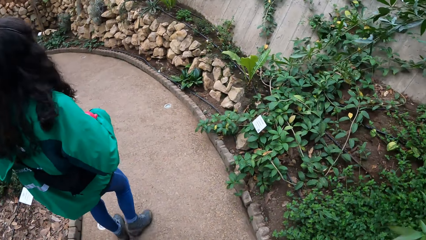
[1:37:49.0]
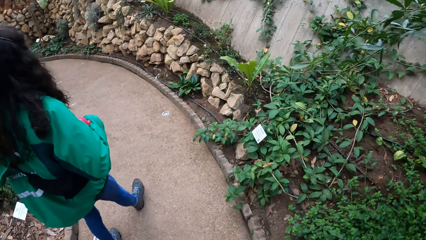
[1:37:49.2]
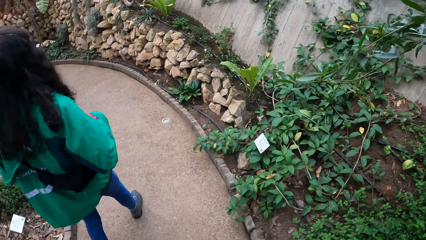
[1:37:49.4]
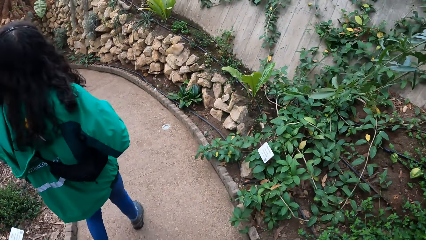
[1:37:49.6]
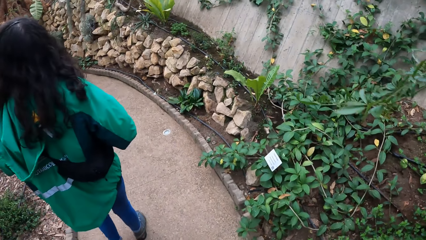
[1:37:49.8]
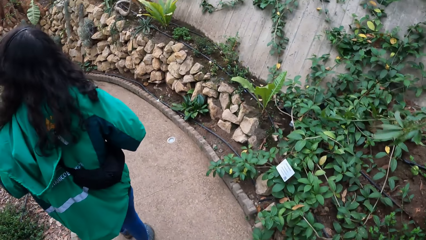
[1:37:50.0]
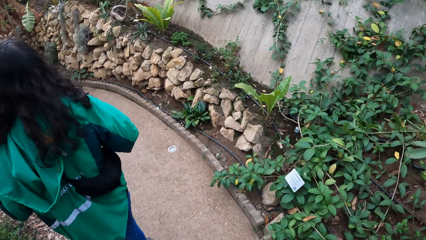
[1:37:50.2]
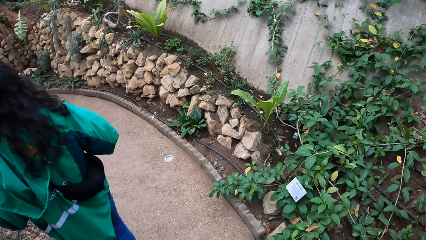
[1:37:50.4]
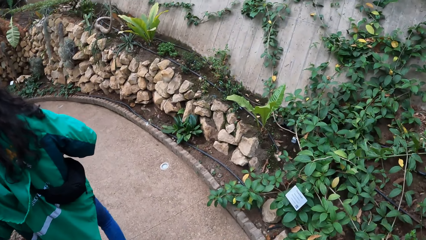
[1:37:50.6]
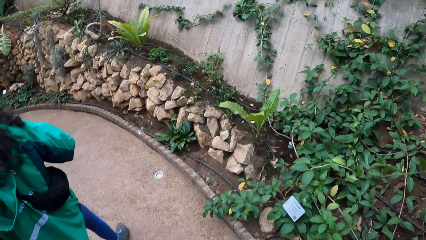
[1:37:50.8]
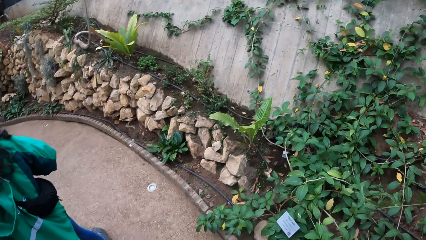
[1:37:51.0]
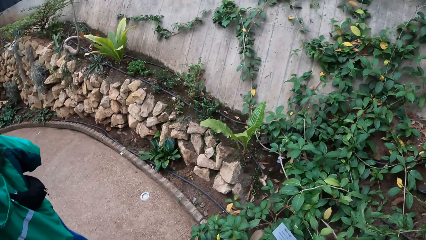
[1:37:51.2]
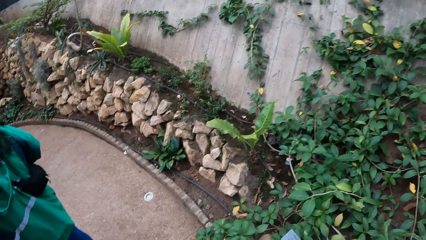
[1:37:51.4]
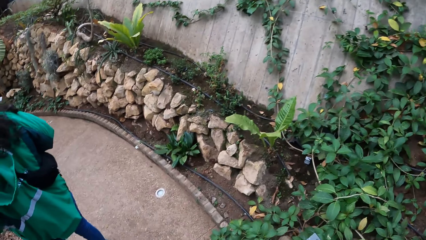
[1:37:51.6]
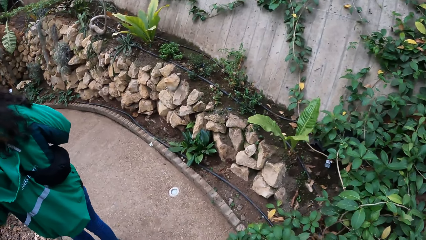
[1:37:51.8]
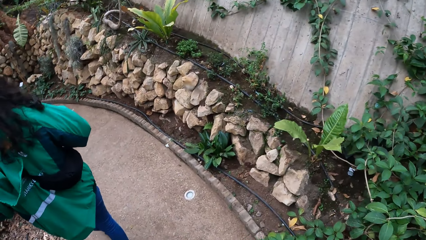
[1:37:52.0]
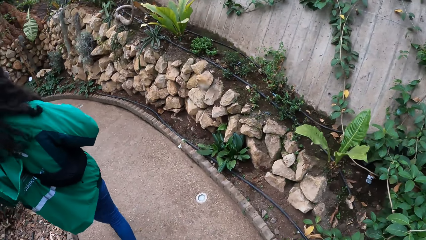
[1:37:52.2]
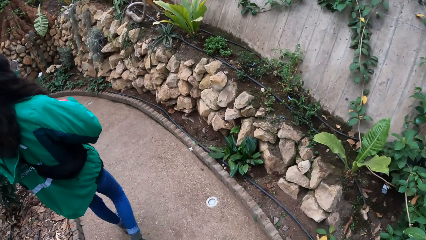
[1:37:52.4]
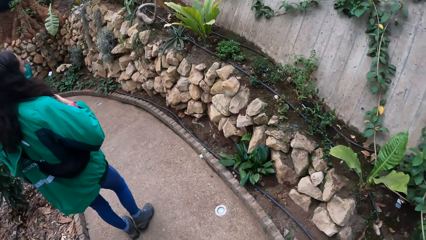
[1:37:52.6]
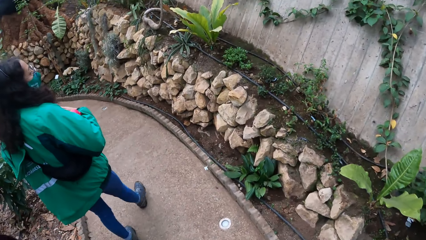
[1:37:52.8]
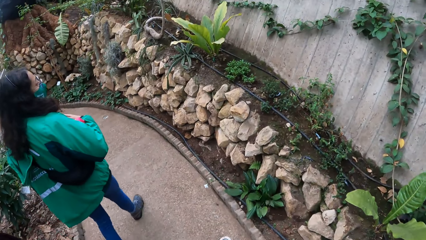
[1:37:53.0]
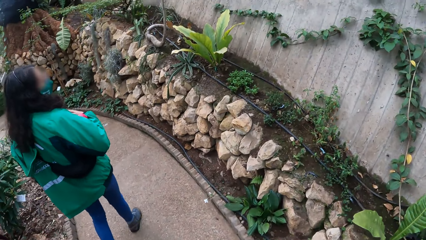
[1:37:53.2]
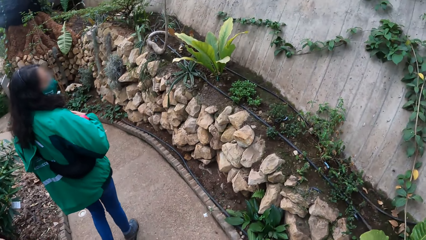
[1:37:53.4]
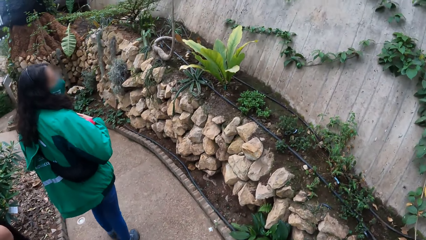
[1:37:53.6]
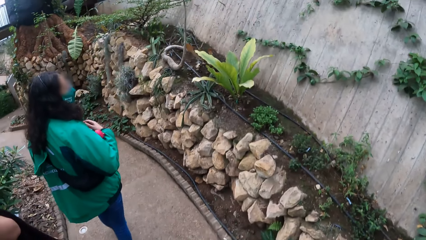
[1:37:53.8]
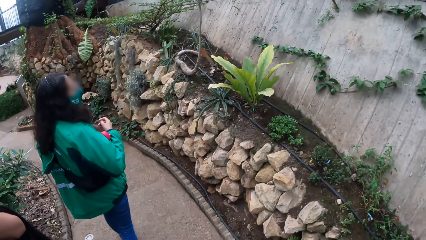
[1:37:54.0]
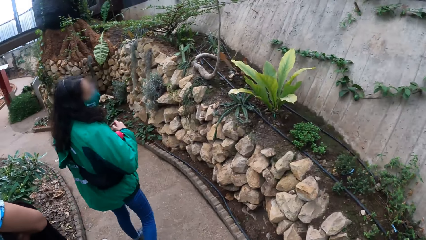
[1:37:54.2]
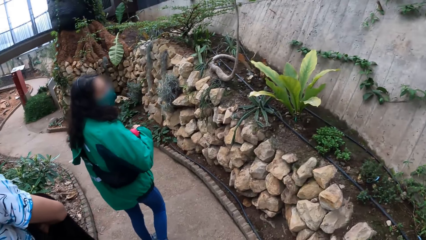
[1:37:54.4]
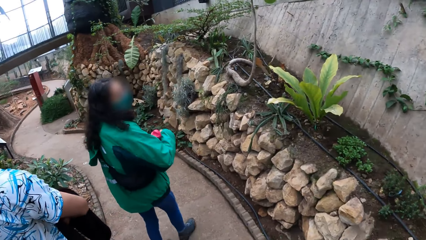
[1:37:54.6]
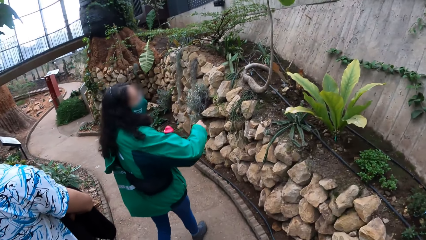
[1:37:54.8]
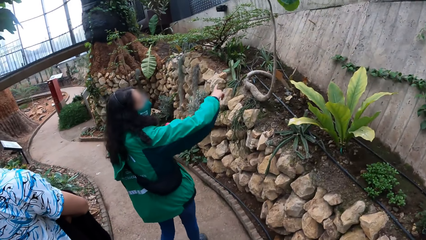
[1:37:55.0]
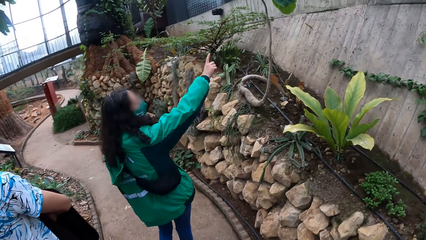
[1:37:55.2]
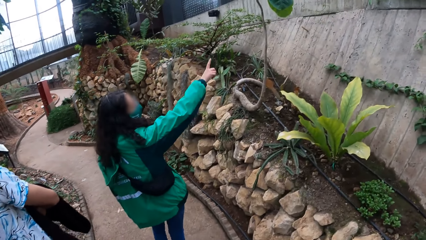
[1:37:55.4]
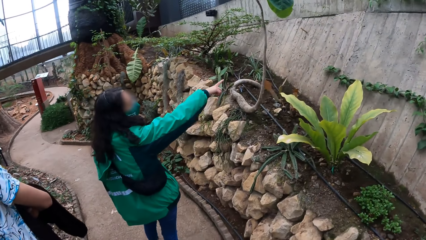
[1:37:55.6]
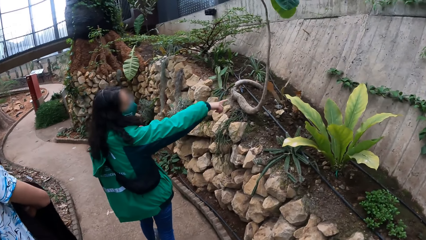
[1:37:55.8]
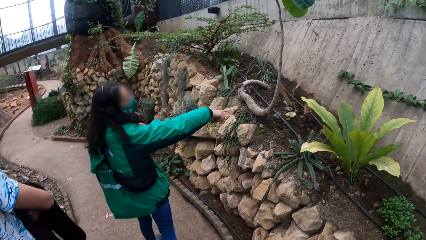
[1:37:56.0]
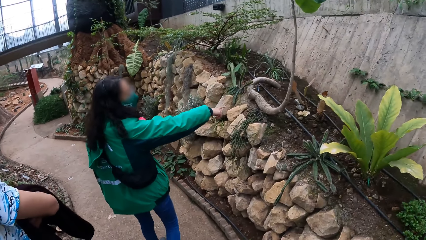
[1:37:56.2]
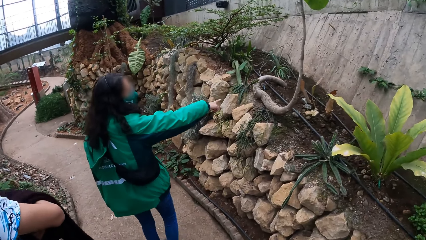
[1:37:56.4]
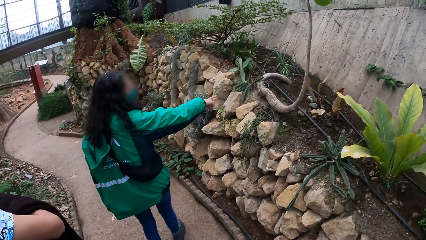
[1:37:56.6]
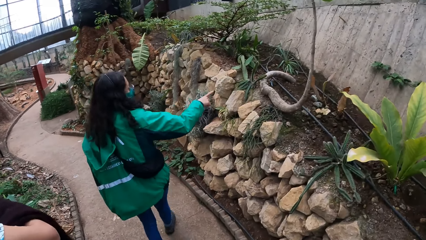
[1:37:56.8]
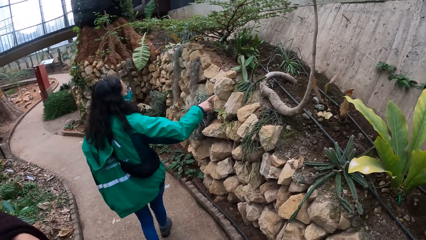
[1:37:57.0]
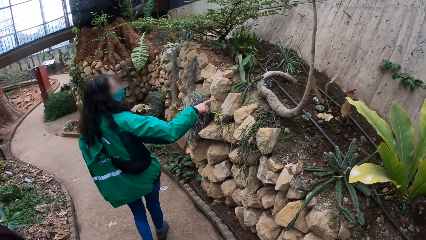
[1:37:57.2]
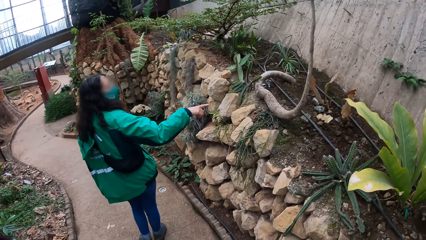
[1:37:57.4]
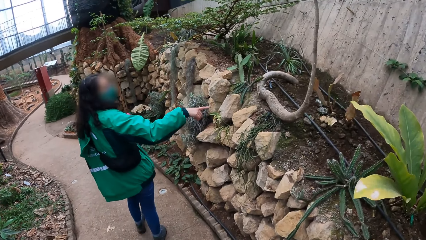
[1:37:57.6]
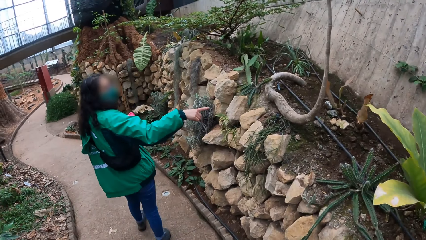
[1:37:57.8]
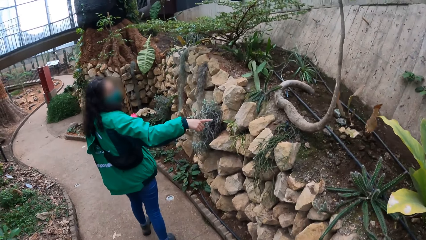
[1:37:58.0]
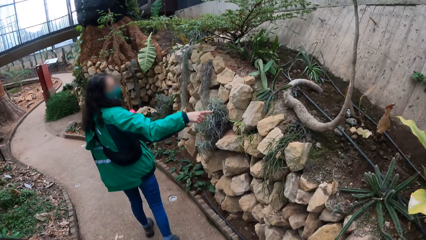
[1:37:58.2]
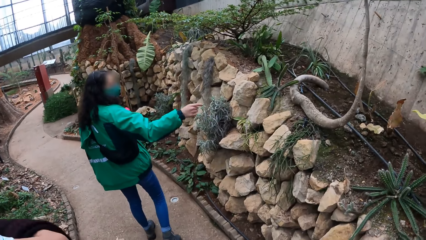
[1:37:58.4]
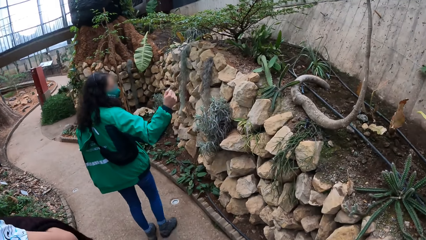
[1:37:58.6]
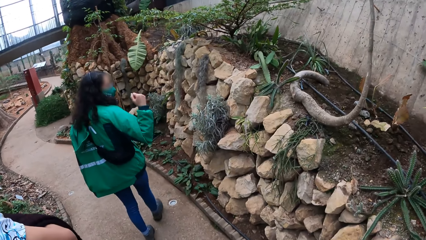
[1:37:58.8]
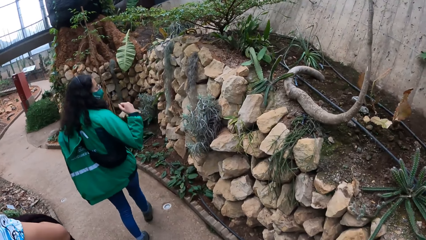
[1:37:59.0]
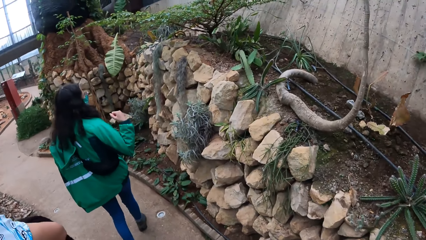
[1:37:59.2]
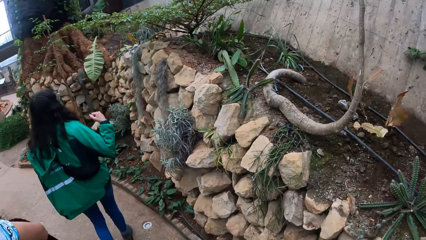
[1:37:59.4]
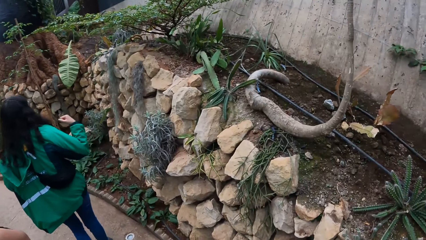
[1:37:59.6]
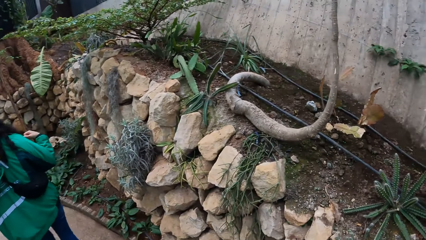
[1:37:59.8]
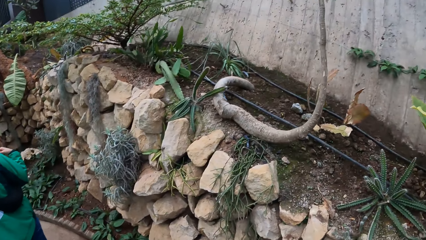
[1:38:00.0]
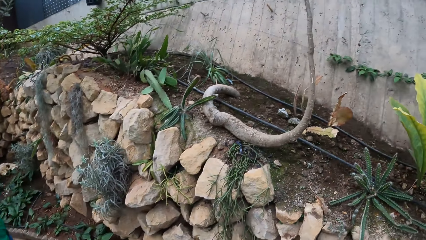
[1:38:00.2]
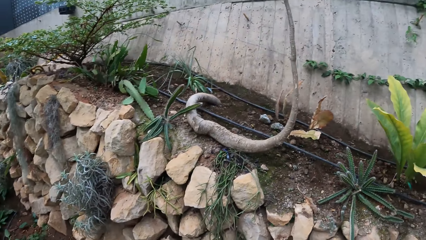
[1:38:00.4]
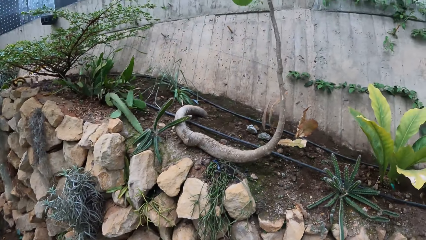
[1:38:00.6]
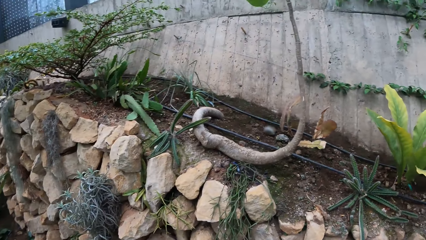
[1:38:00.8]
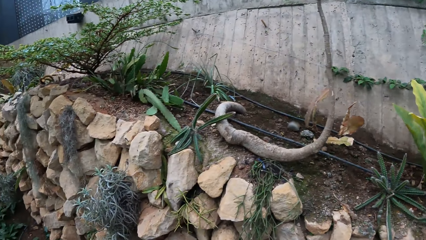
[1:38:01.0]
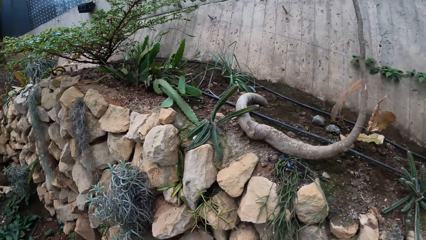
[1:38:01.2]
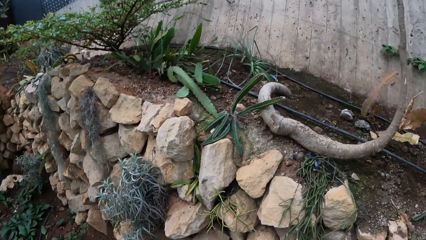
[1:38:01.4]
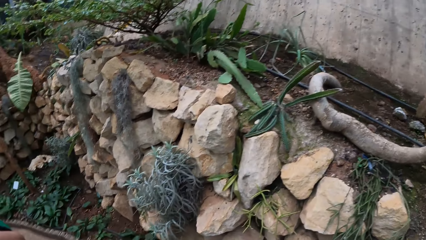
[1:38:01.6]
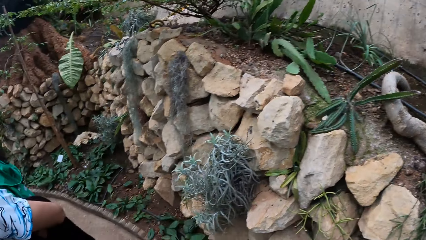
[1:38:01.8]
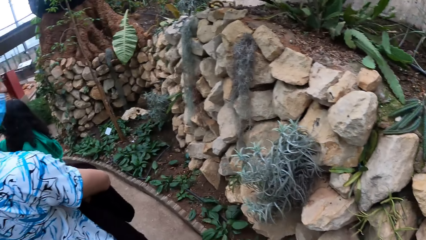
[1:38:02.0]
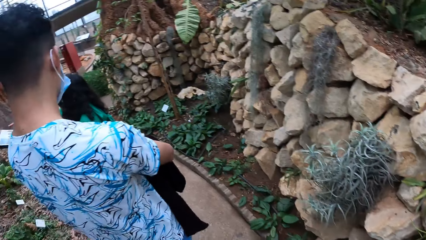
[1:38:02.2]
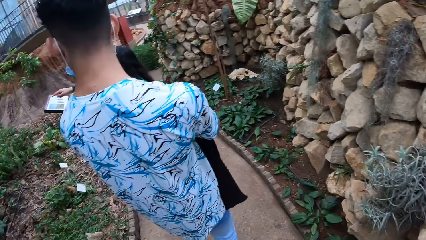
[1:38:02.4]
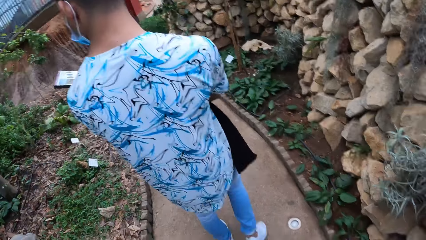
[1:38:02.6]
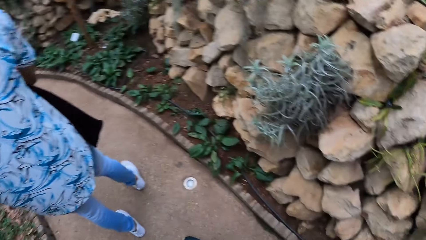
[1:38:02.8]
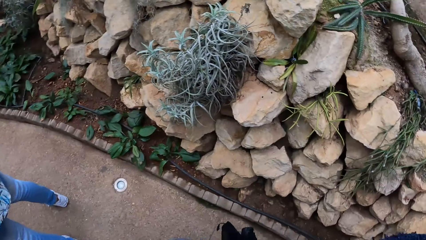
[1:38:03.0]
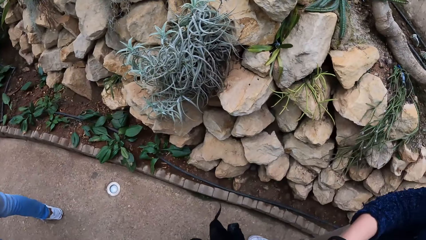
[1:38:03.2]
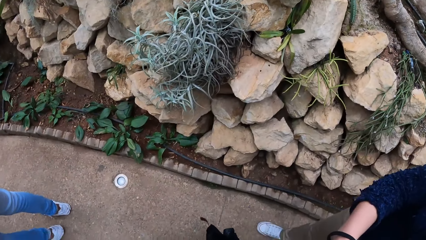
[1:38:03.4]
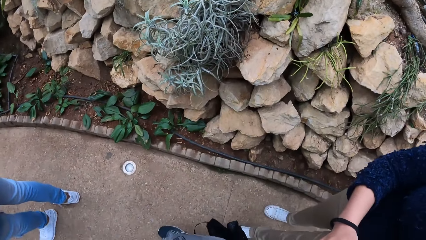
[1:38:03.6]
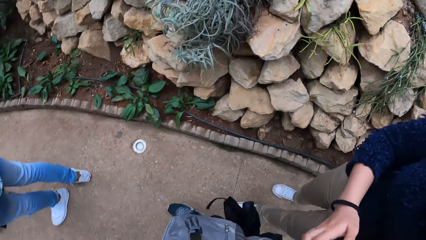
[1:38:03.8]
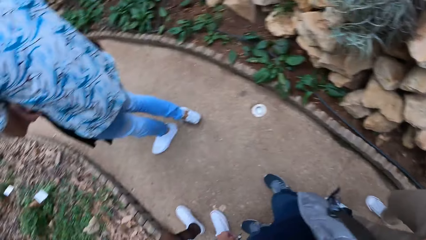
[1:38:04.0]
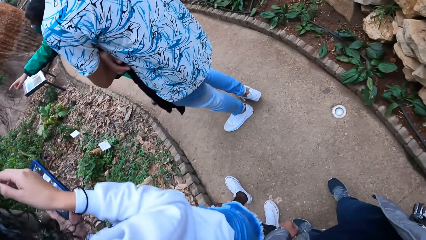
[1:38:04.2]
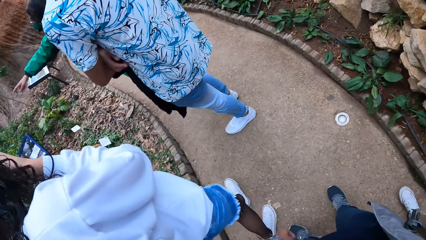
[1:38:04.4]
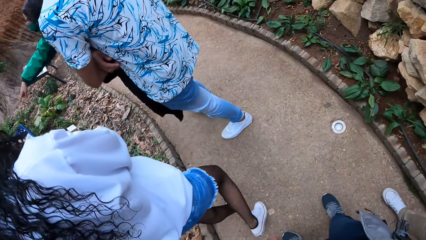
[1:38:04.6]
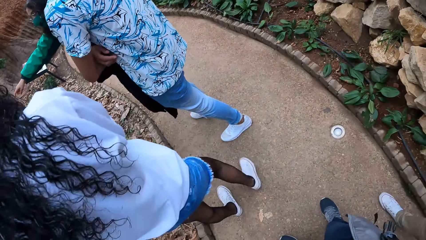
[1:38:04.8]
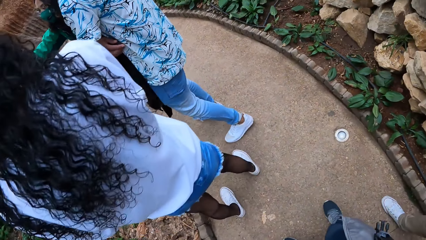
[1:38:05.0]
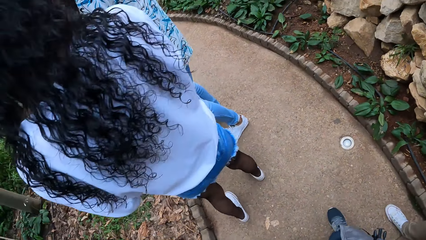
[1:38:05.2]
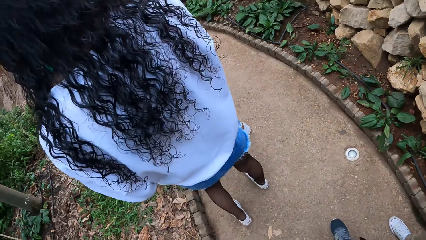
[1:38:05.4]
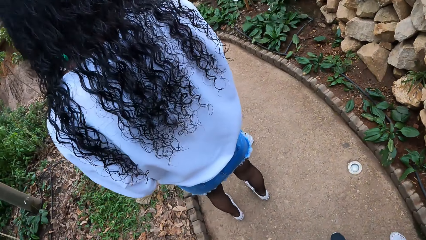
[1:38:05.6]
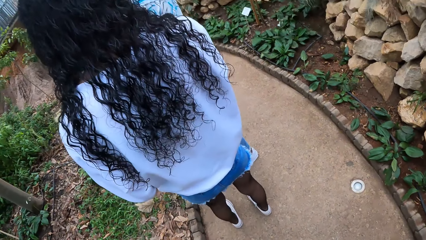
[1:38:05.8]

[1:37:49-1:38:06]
The camera wearer looks around. The tour guide holds the water bottle with her left hand. The camera wearer looks around.
